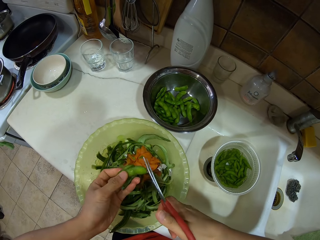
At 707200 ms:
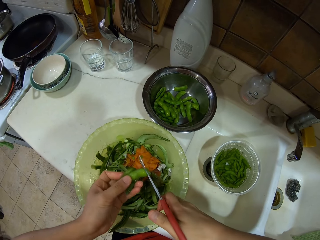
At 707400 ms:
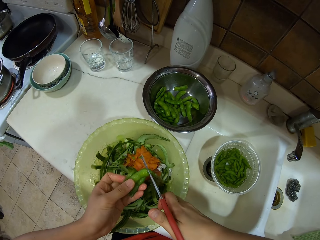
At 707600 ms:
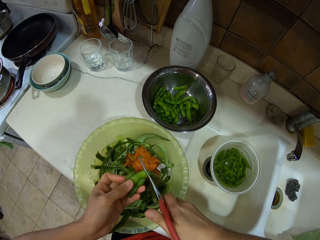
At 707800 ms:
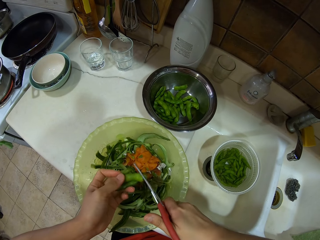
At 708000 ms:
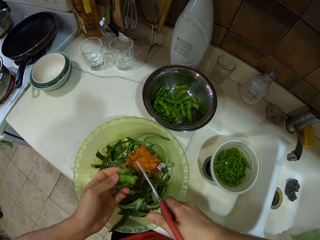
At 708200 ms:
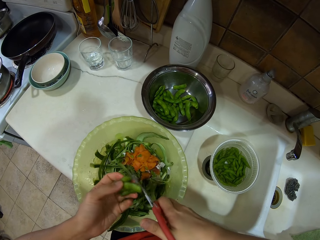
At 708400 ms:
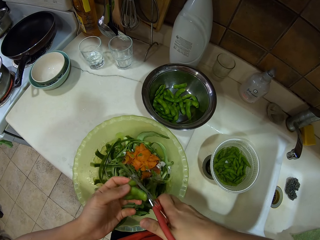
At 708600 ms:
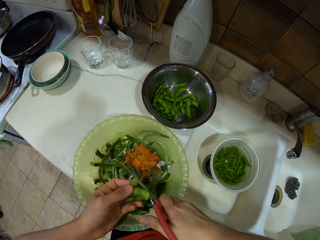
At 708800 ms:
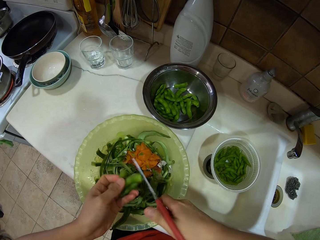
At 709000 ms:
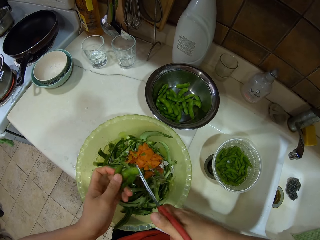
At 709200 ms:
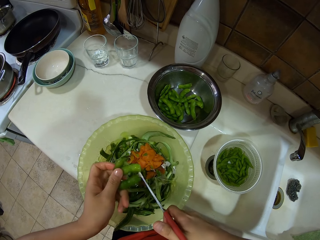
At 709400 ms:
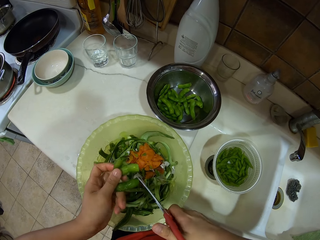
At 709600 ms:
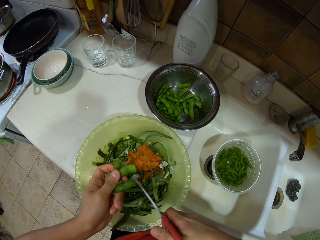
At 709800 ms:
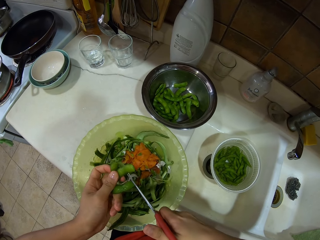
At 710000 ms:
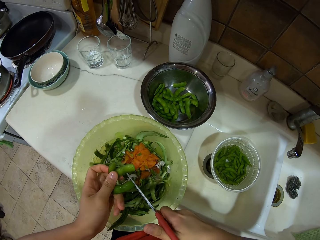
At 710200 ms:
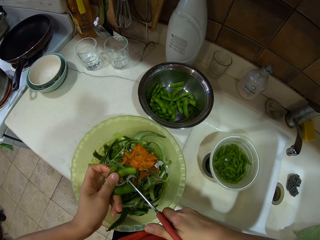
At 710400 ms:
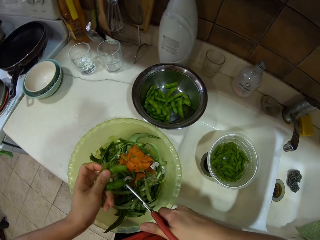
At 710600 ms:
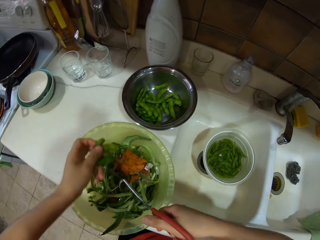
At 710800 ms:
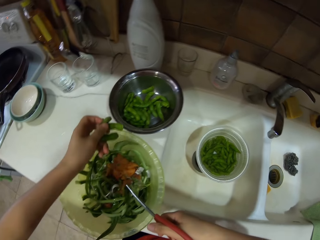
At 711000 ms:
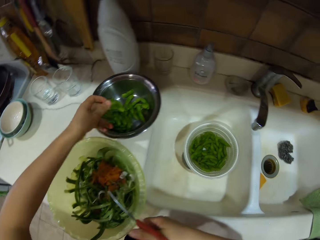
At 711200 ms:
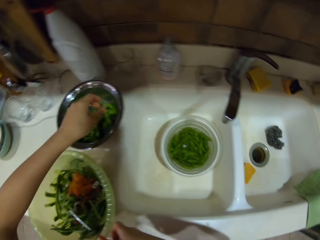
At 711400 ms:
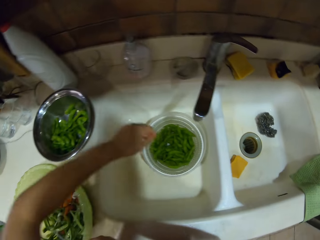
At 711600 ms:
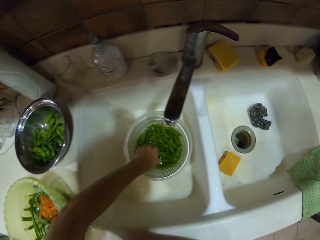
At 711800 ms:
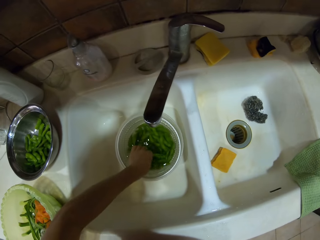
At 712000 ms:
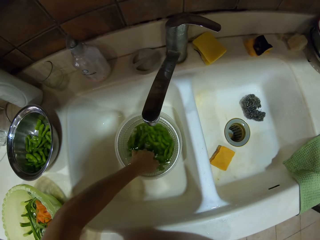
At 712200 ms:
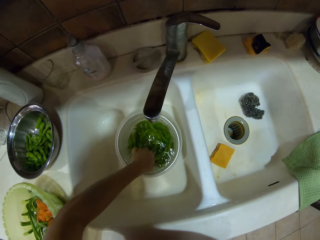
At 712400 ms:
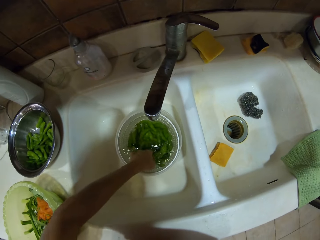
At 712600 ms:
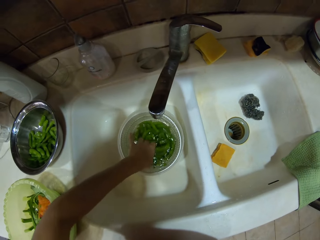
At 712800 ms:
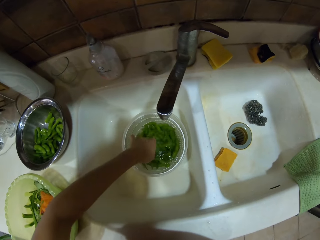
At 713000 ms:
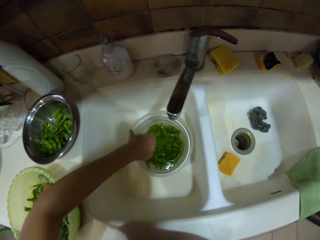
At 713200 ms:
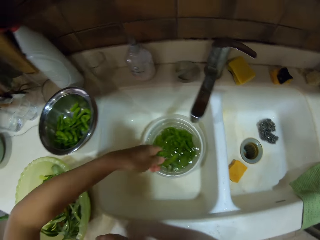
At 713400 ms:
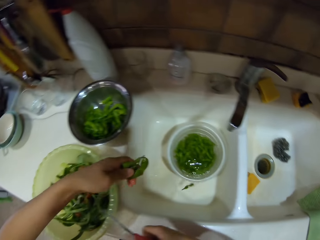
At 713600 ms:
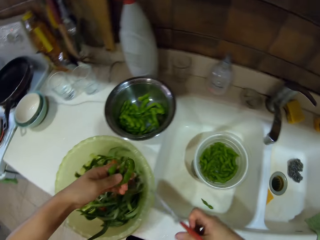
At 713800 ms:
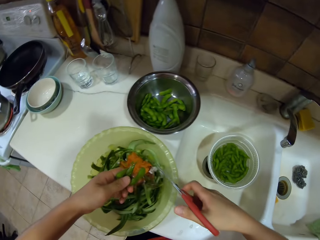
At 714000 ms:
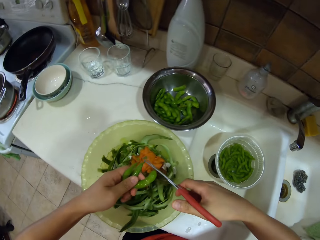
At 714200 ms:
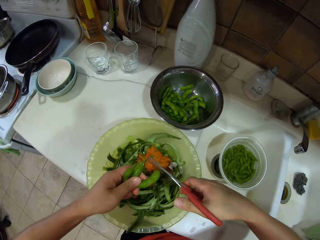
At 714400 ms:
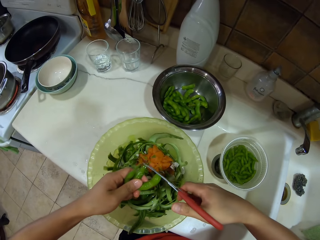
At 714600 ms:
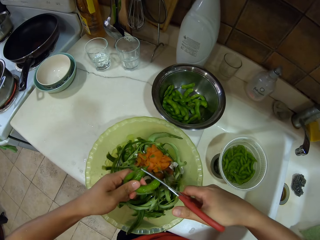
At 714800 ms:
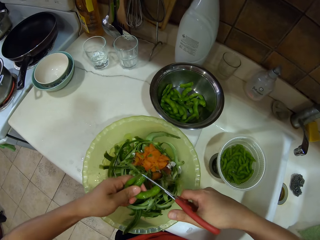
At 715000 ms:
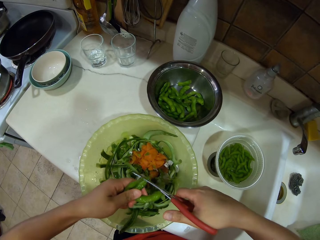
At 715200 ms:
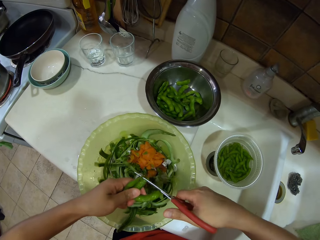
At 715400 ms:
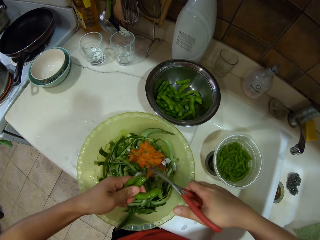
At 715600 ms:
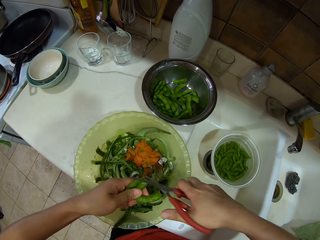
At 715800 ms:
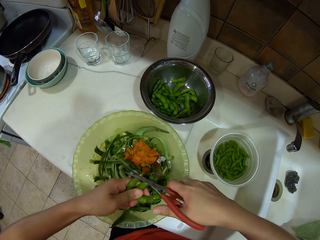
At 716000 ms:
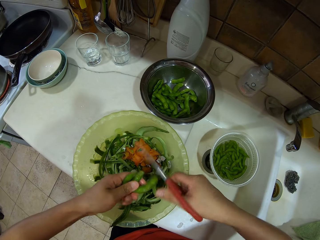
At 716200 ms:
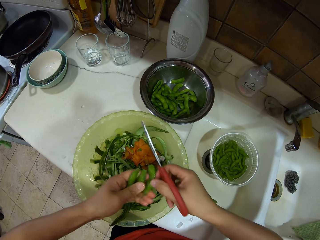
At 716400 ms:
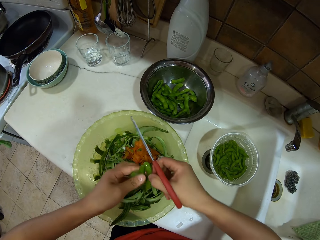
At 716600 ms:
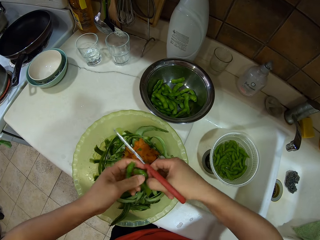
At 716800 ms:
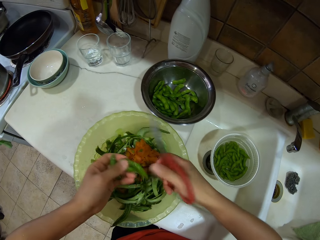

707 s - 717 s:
The camera wearer places the green beans or peas in the bowl. They pick up the green beans. They cut the ends of the peas.

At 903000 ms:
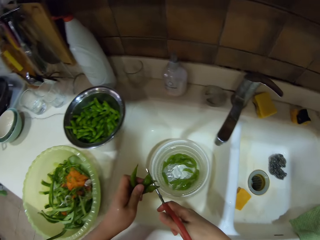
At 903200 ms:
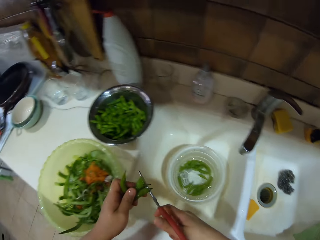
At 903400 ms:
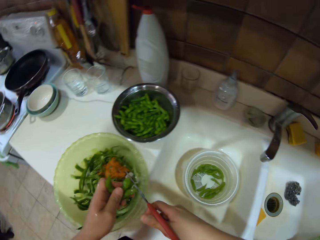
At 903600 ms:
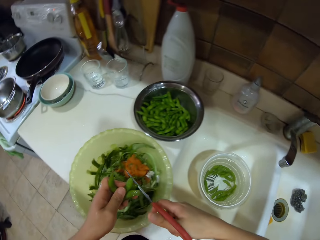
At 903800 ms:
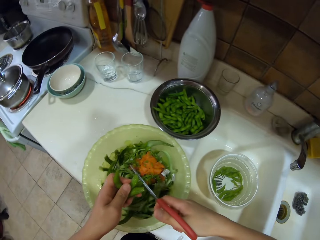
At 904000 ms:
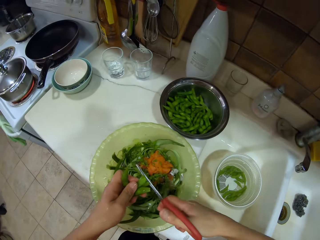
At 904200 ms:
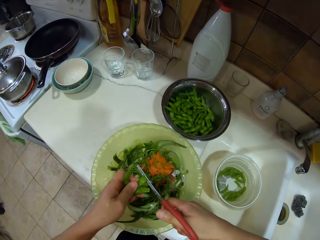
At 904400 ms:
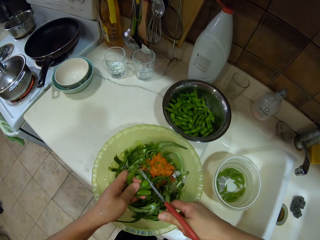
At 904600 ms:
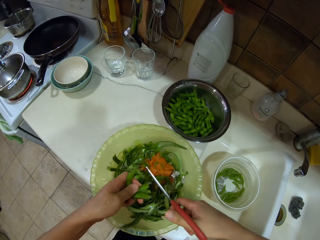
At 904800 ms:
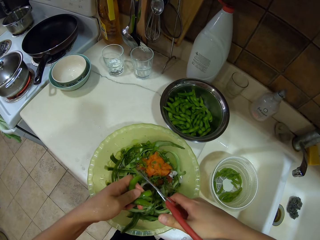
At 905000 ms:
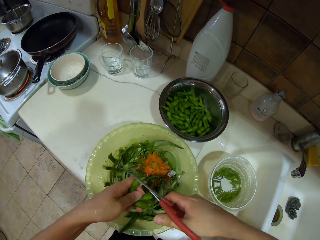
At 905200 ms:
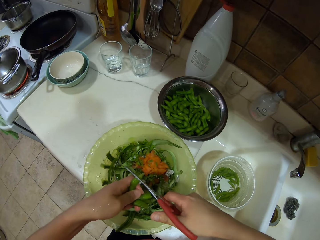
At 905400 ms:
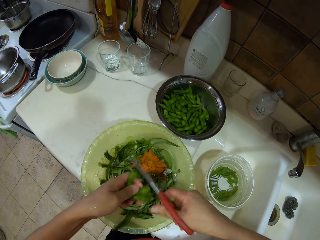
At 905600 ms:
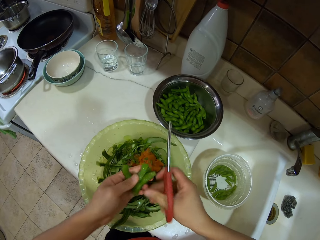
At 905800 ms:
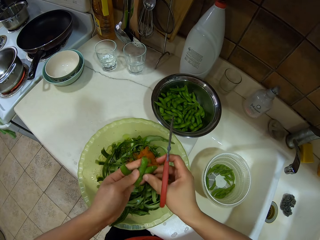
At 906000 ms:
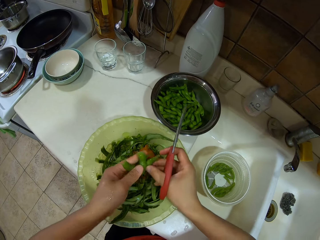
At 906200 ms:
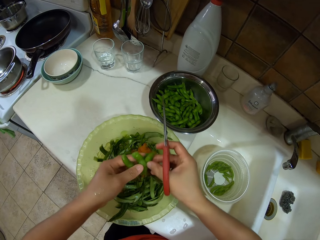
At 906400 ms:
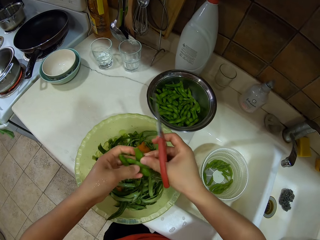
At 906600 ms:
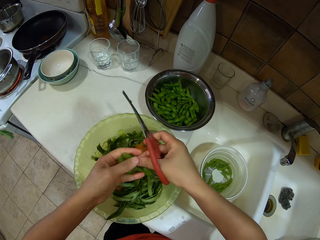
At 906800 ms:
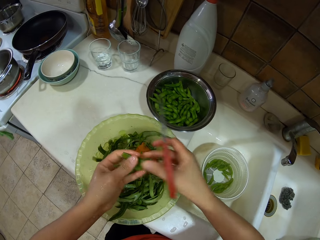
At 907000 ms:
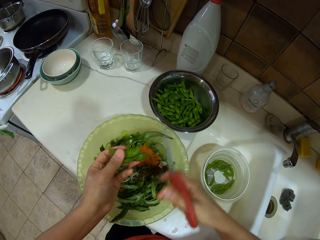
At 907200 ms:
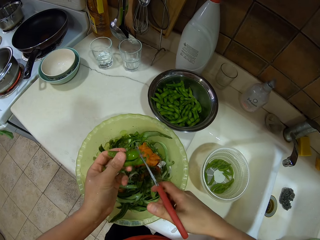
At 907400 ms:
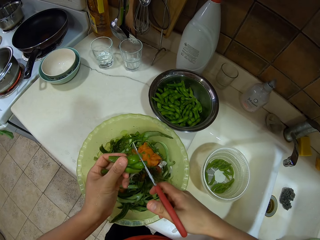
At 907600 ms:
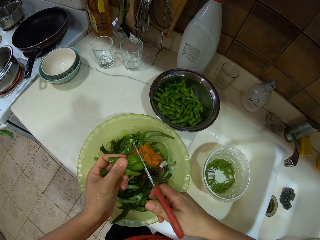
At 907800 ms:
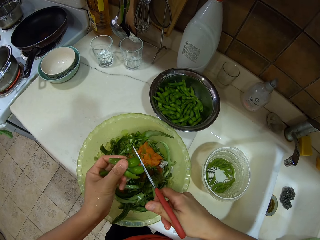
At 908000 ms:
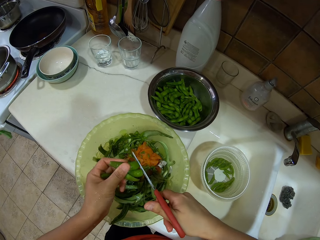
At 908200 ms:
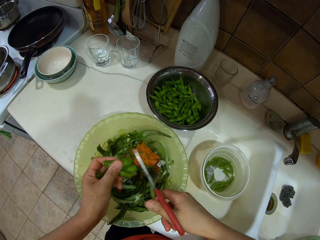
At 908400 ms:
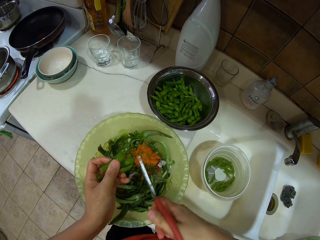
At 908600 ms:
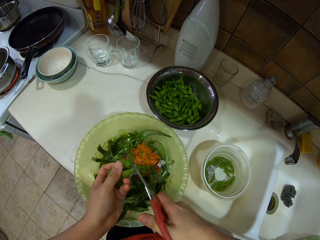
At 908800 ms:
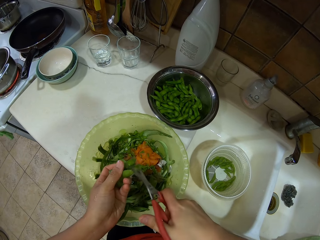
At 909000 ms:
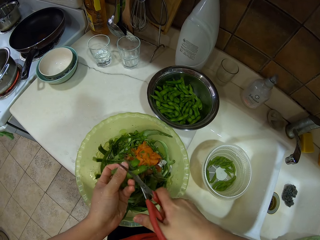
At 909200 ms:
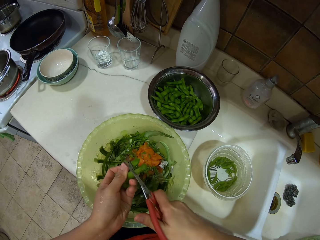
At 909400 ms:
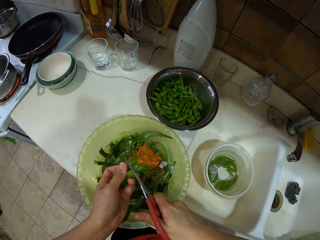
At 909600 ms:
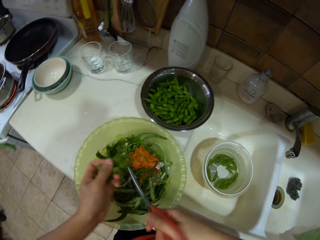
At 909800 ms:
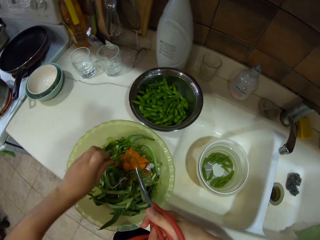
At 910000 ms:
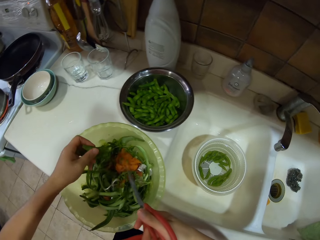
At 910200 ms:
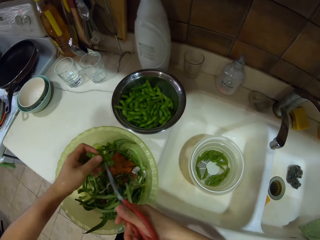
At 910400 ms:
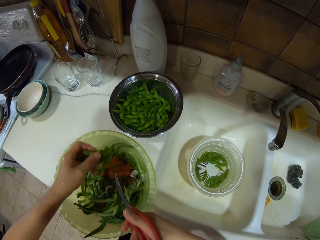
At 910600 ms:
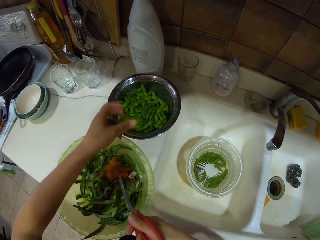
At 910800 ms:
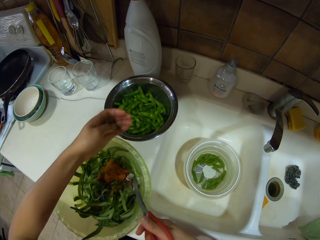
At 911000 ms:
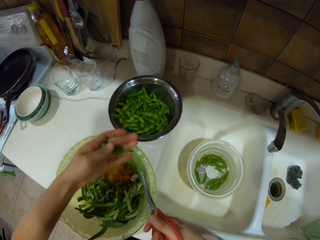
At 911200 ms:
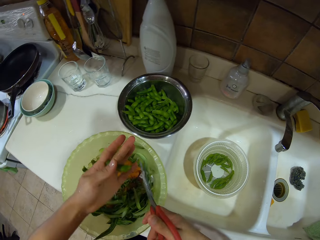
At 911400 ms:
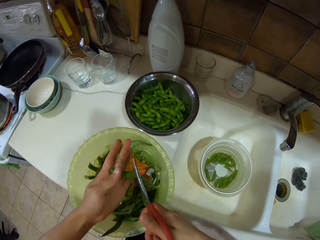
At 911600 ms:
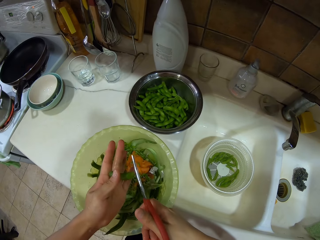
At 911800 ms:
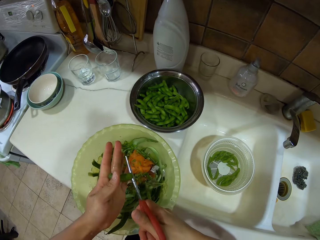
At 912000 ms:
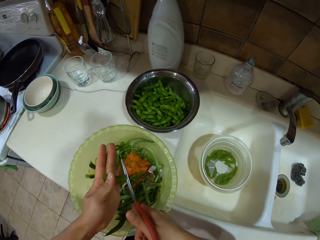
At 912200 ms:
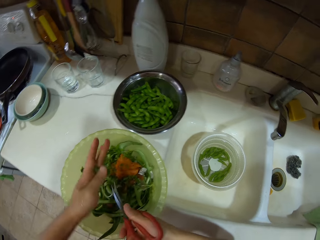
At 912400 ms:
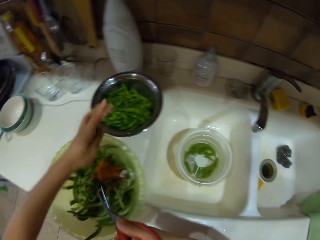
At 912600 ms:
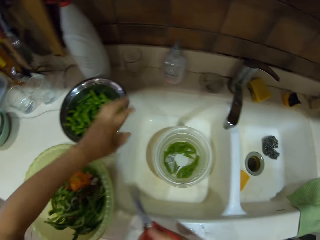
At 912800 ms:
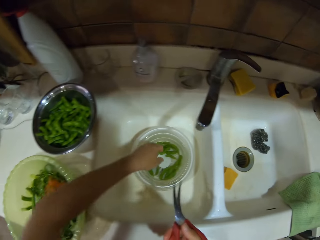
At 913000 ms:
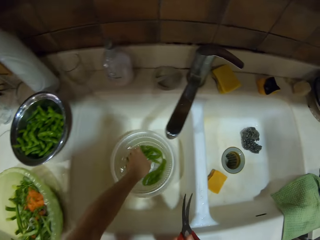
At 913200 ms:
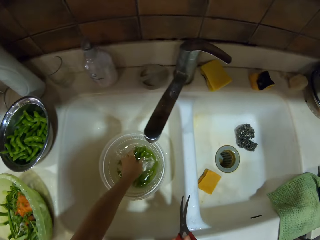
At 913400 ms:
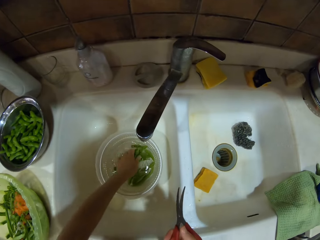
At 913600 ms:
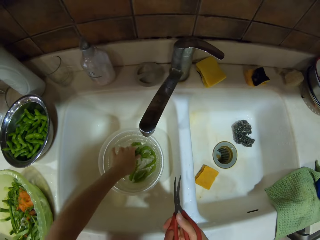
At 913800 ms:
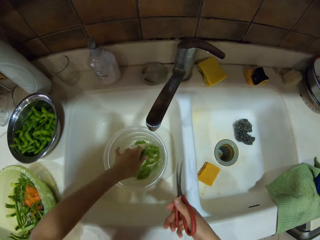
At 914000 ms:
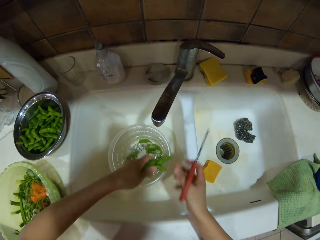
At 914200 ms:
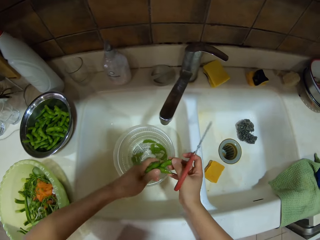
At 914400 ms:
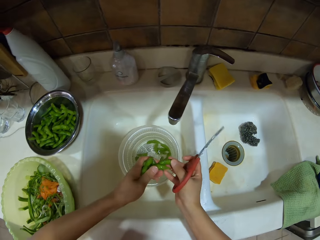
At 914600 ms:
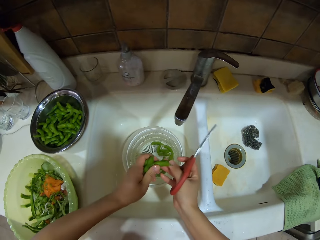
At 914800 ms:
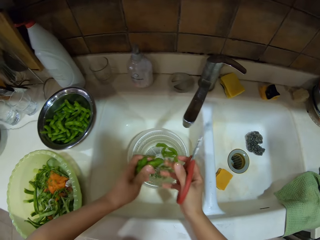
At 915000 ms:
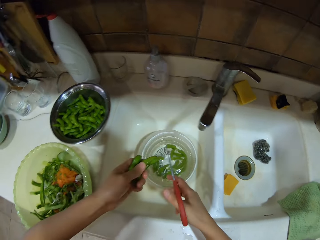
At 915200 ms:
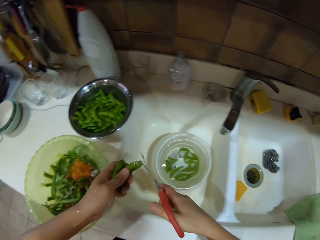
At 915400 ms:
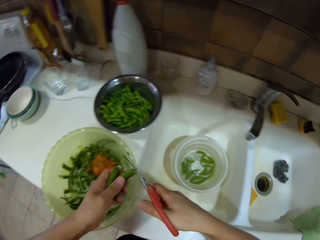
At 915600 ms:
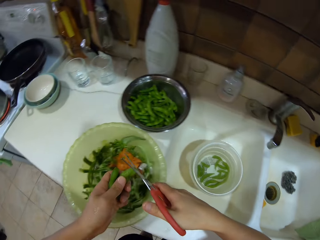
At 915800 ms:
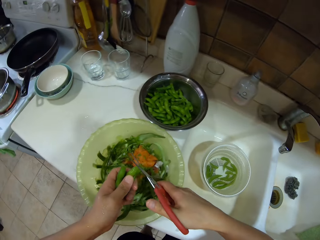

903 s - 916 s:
The camera wearer cuts the lower parts of the green peas with kitchen scissors. They put the green peas in the bowl. They pick the green peas in water in the bowl.
